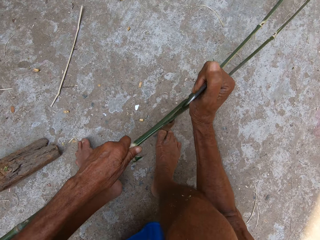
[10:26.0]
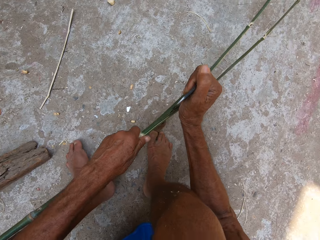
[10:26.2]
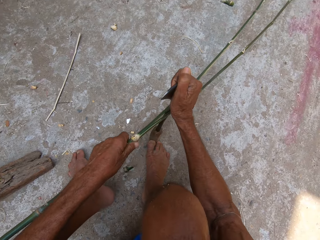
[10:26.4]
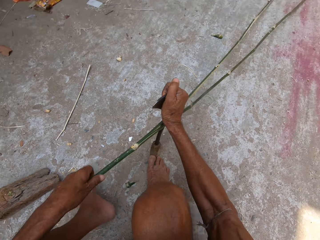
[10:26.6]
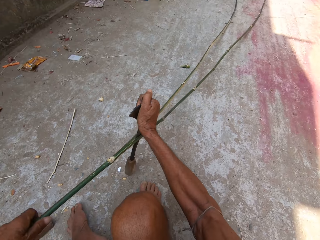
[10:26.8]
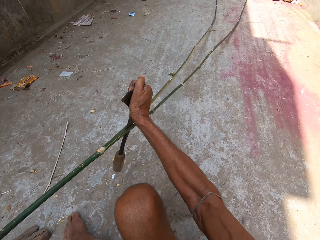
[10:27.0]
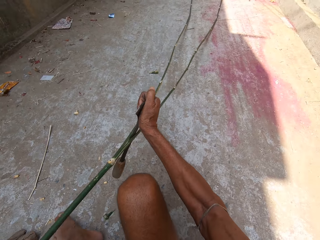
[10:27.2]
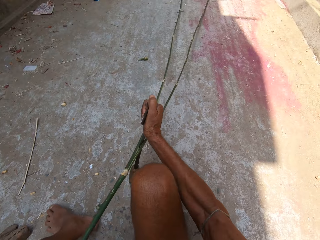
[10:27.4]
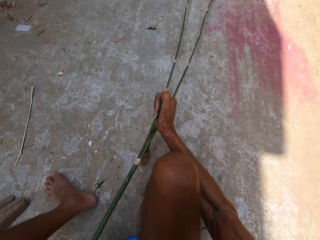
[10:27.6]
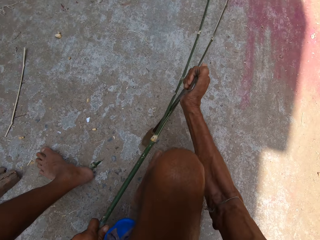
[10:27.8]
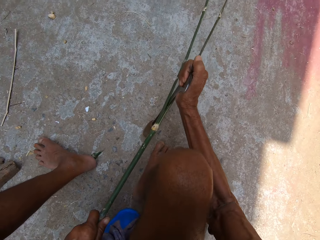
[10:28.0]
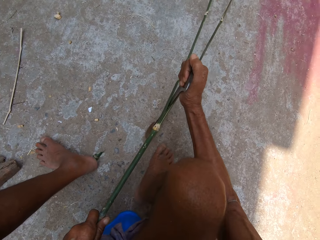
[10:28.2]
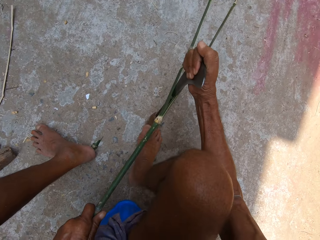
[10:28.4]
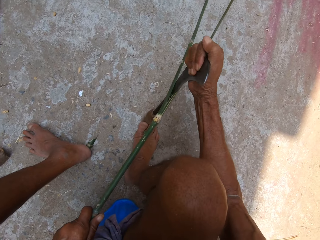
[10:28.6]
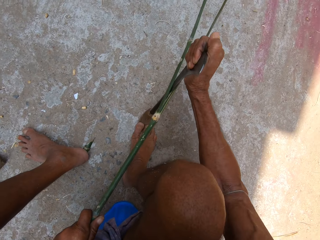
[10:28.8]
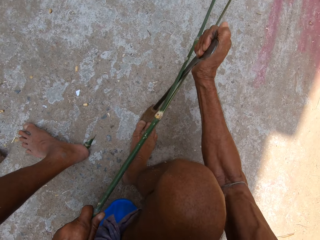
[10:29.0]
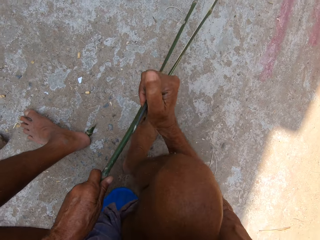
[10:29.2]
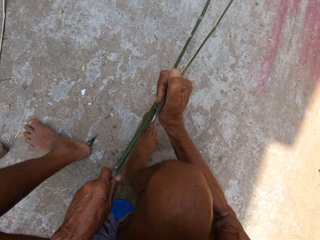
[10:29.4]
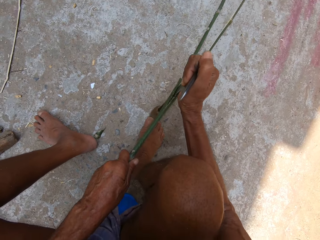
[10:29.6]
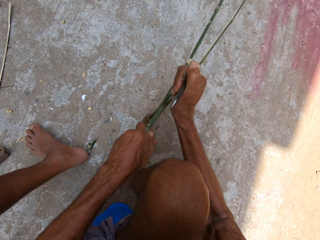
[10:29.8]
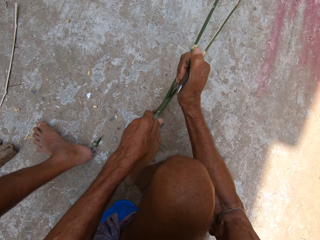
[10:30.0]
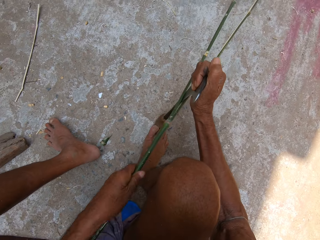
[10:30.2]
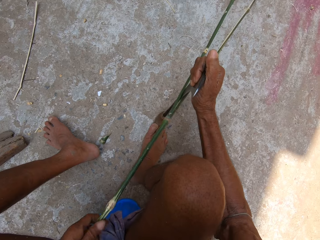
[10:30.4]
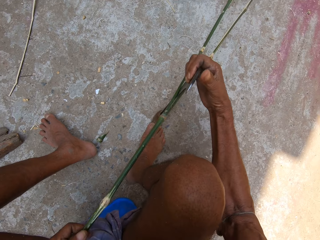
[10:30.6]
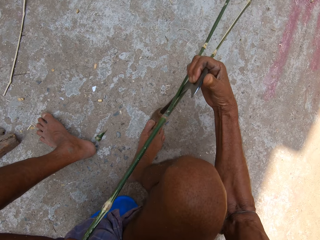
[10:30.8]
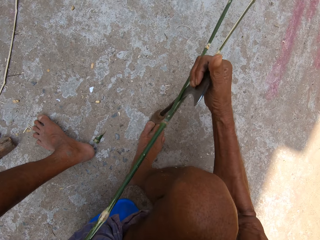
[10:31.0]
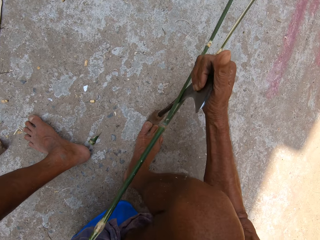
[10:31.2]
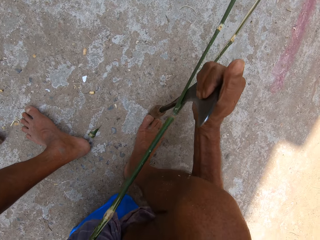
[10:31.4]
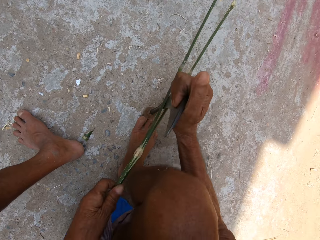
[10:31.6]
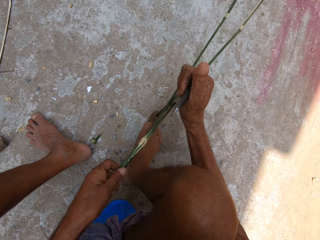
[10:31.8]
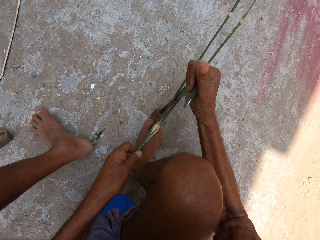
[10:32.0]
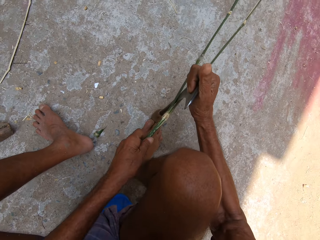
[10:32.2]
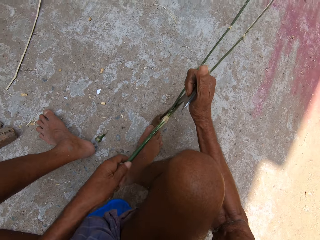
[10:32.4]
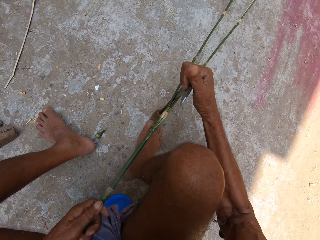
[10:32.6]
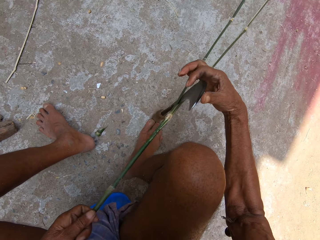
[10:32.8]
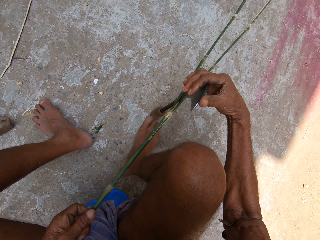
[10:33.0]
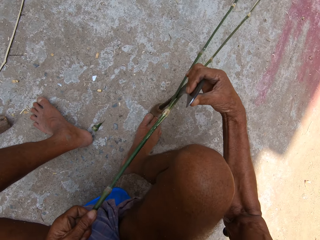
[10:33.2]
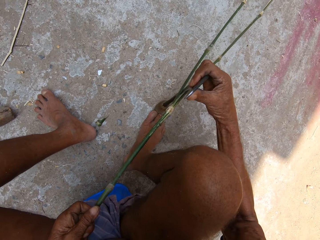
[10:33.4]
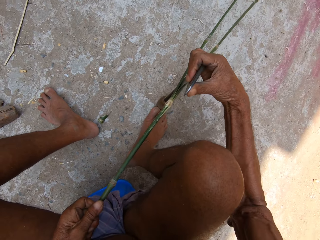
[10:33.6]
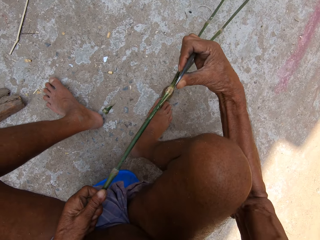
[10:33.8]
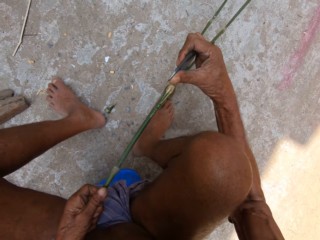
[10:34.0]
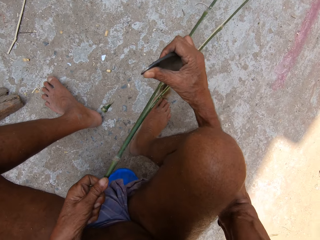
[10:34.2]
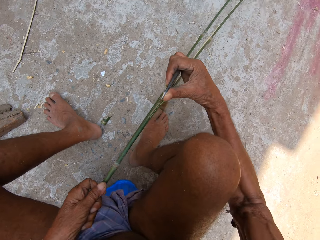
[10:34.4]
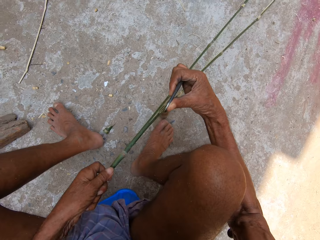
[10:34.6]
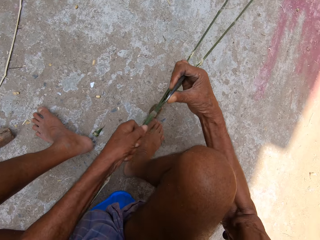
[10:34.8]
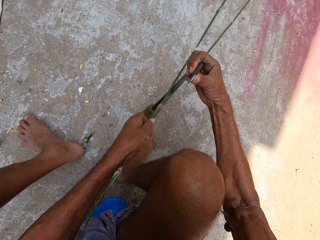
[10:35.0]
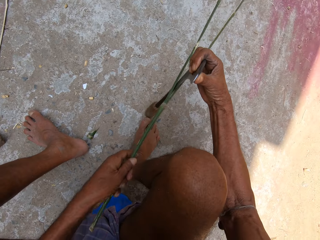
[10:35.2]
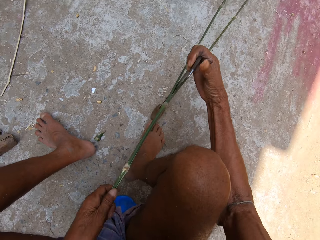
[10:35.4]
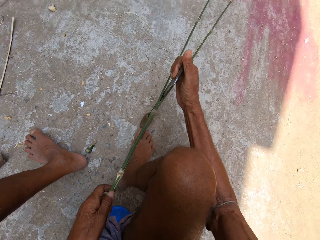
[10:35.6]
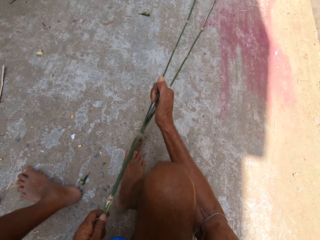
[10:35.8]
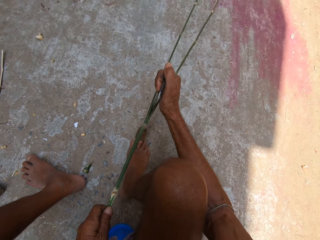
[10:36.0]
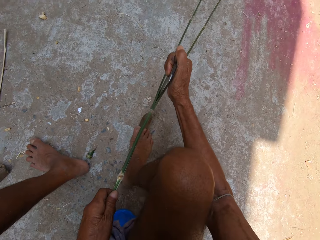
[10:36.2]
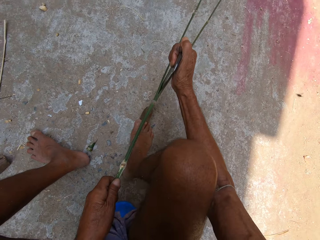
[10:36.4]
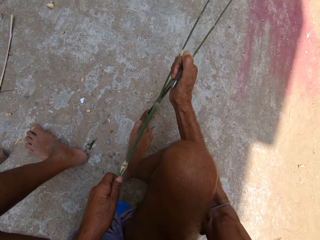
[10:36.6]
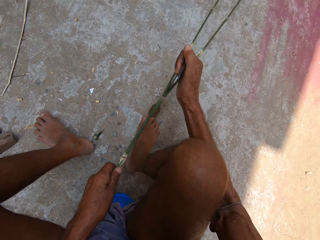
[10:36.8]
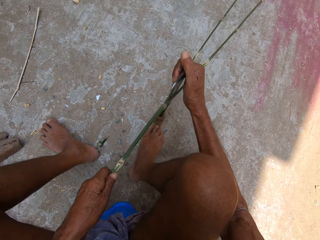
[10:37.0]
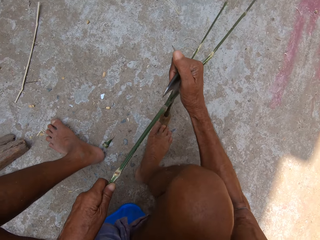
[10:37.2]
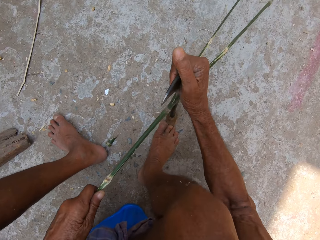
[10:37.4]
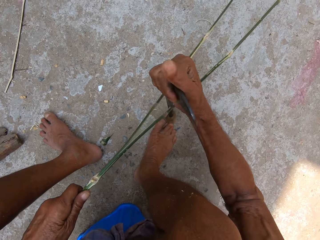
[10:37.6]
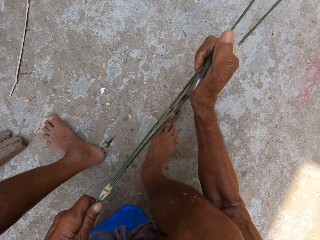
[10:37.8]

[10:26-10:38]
The camera wearer places his right leg against the sickle in his right hand.

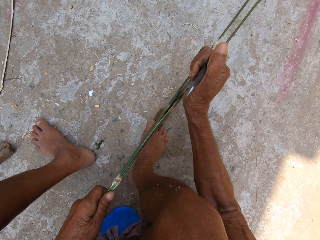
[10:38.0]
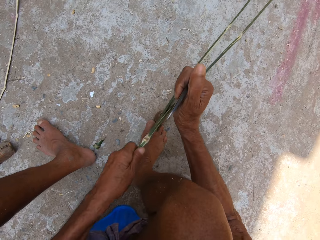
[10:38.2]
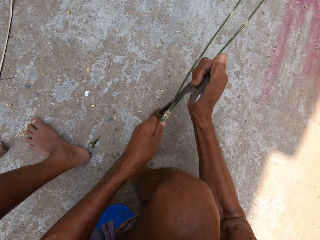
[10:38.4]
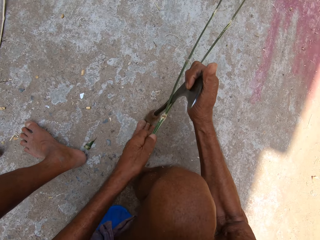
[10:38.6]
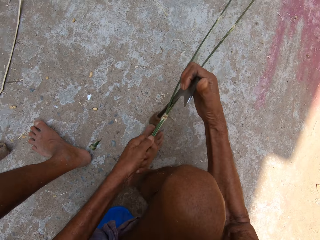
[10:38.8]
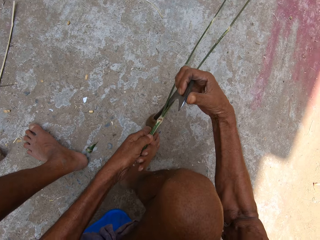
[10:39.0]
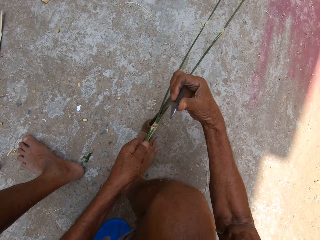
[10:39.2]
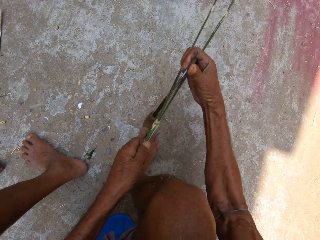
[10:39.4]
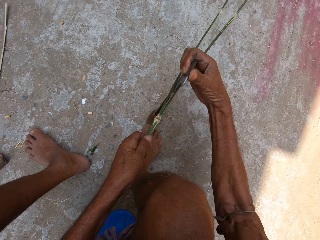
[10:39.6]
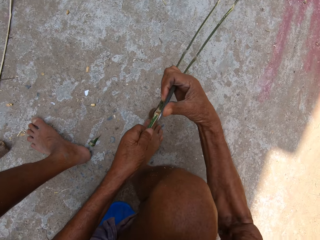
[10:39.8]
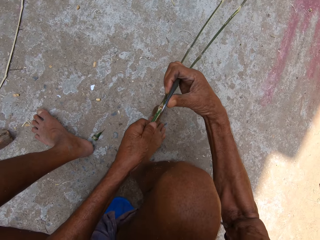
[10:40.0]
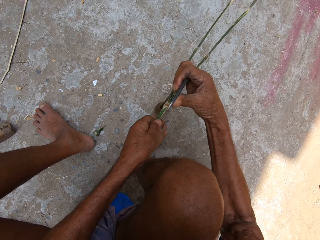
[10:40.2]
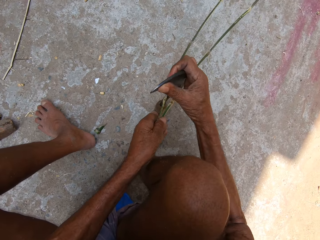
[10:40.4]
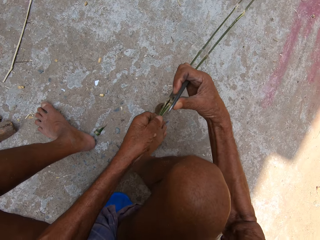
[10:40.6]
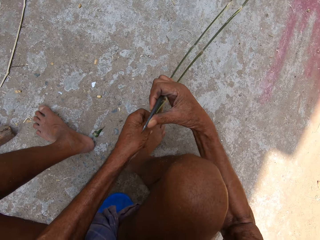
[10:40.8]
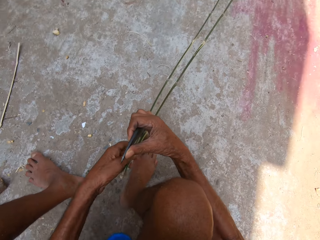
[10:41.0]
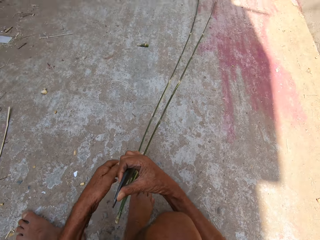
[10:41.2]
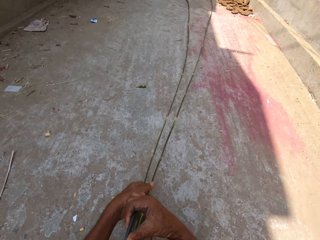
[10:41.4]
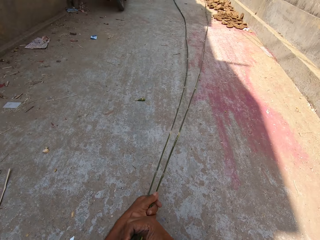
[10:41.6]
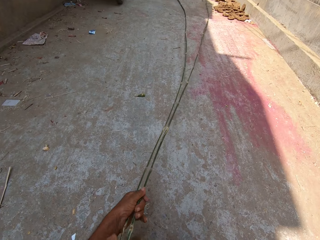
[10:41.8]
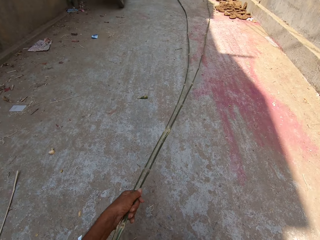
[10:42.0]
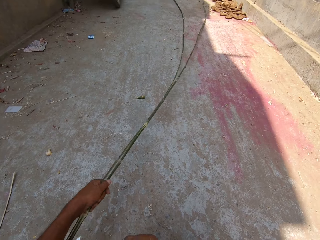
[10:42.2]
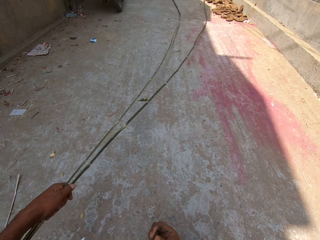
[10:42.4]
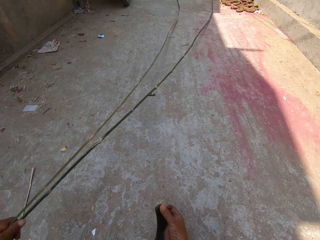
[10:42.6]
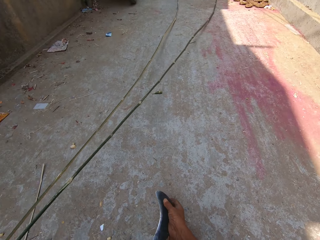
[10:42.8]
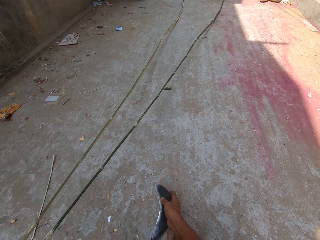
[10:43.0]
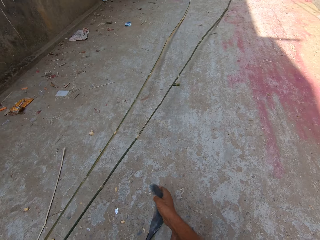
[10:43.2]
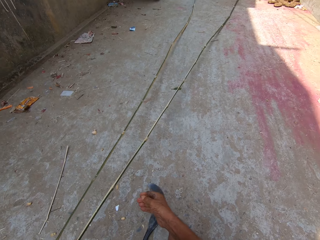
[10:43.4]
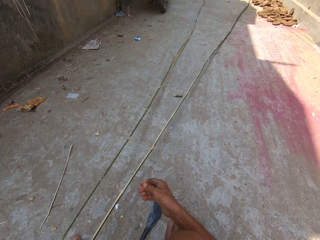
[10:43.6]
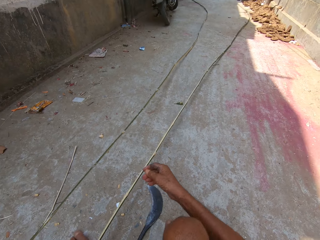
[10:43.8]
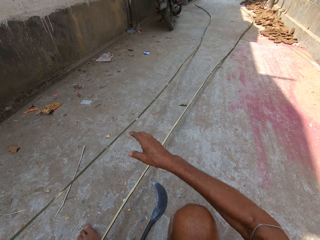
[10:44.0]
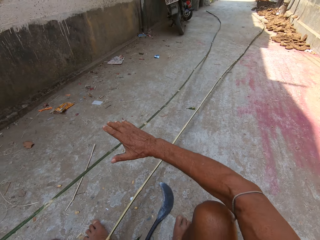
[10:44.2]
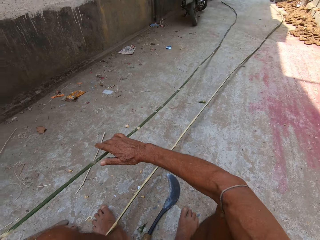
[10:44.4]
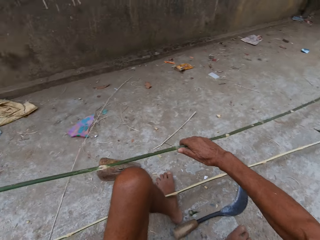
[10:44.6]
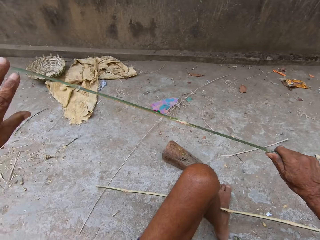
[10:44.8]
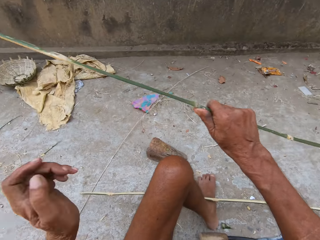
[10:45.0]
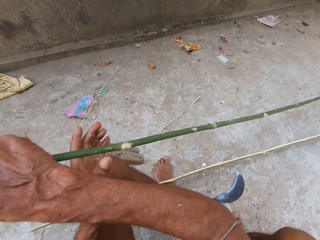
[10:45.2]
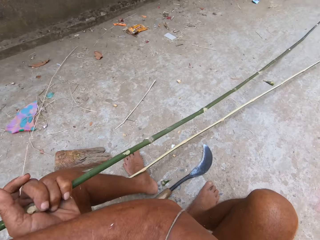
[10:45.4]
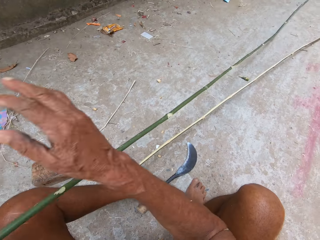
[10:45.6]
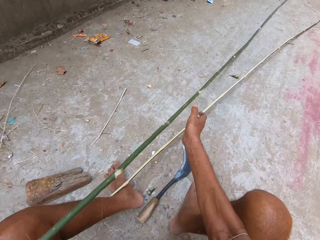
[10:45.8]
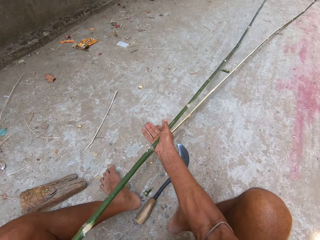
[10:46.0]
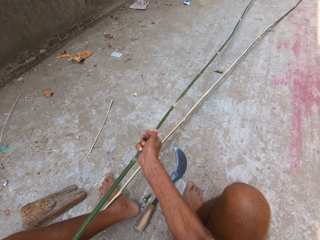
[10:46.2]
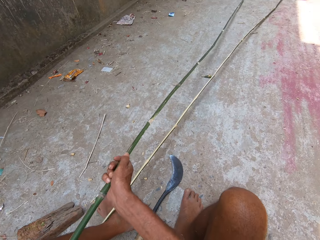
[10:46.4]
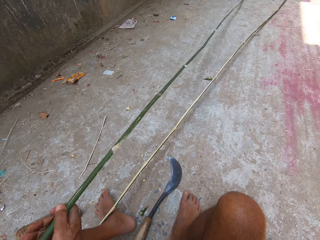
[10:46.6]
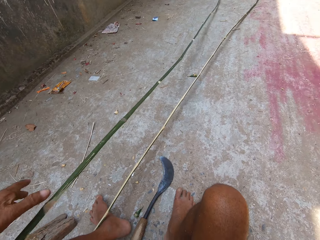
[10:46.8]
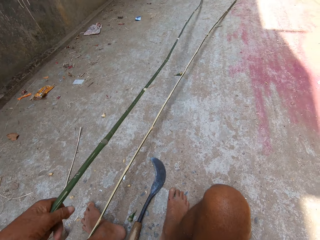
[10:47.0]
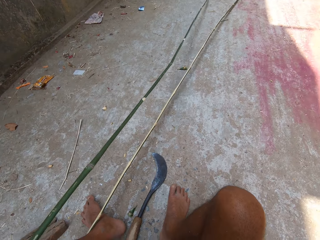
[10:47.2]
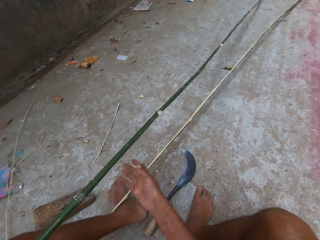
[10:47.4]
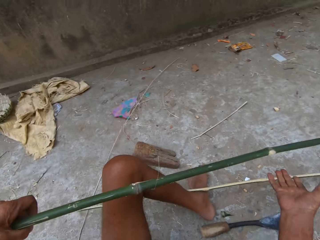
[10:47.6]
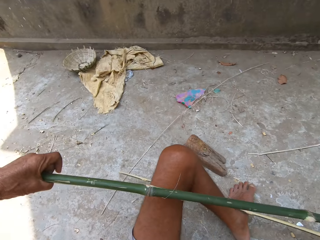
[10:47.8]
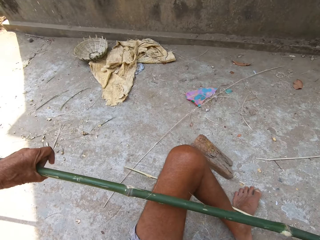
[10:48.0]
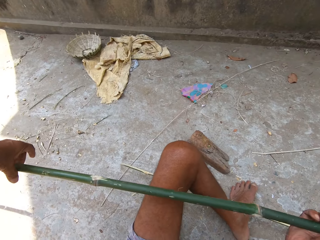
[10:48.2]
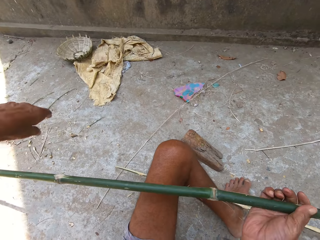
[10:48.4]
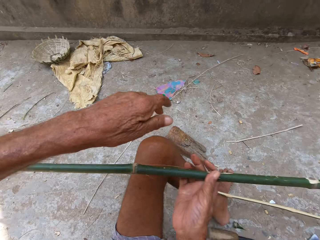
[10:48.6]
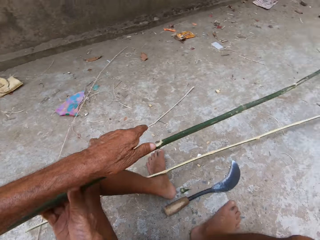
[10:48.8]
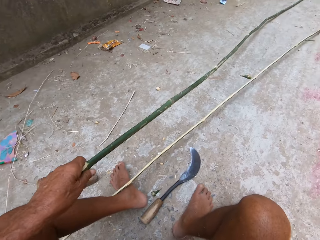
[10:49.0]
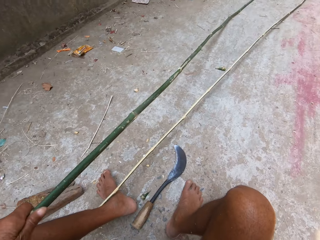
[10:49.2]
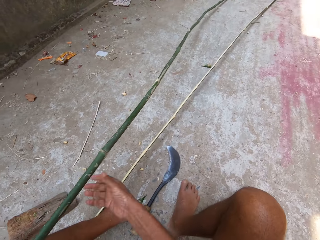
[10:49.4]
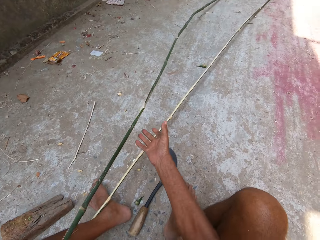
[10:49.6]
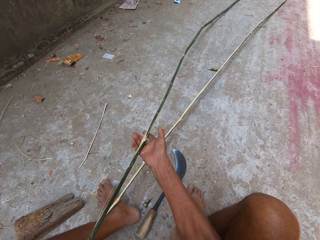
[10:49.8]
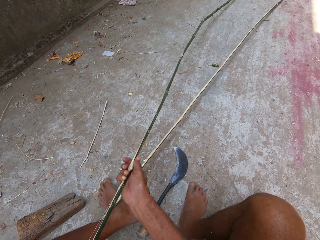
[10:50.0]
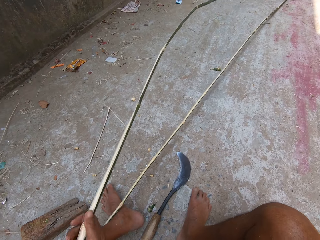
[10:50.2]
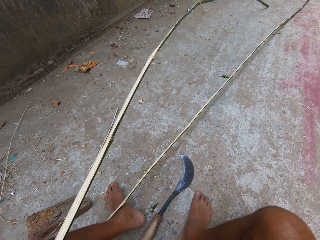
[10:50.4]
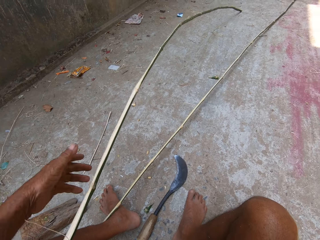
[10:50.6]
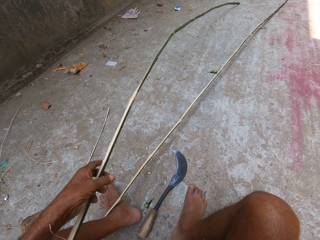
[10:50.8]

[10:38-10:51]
The camera wearer drops the bamboo stick on the ground. He drops the sickle in his right hand on the floor. He pulls the bamboo stick with both hands. He holds the bamboo stick.
